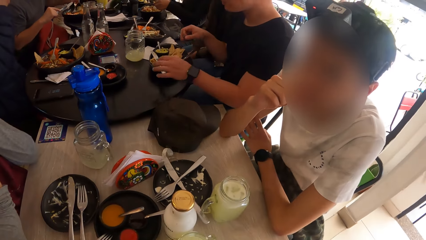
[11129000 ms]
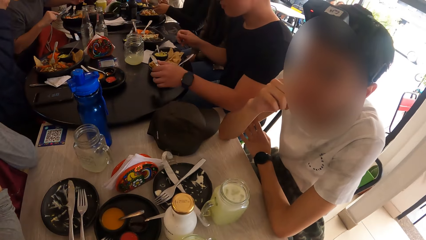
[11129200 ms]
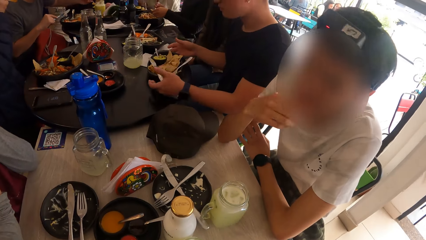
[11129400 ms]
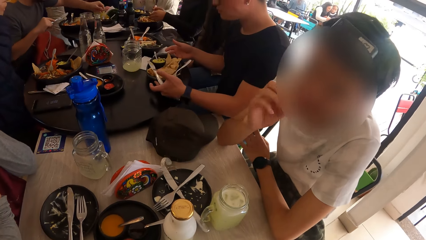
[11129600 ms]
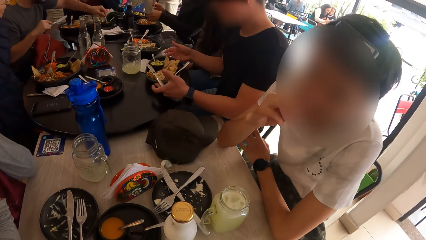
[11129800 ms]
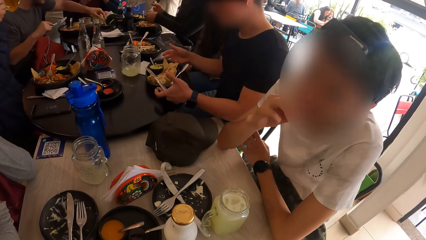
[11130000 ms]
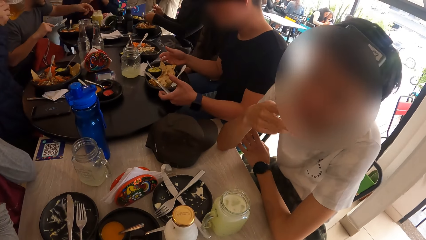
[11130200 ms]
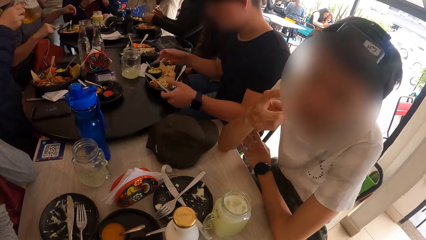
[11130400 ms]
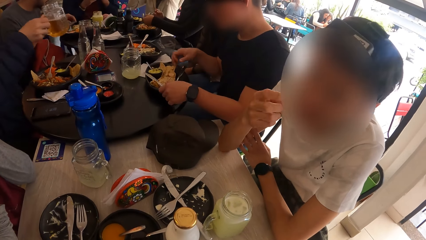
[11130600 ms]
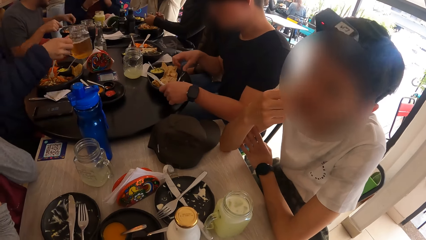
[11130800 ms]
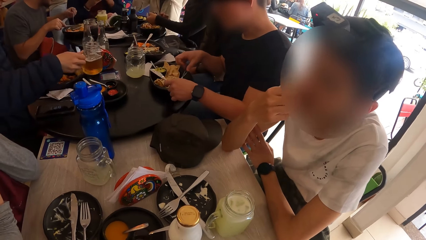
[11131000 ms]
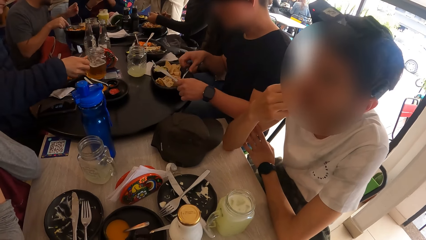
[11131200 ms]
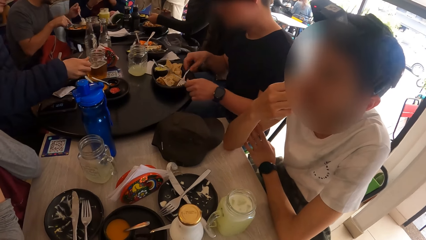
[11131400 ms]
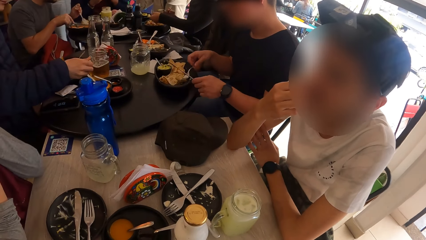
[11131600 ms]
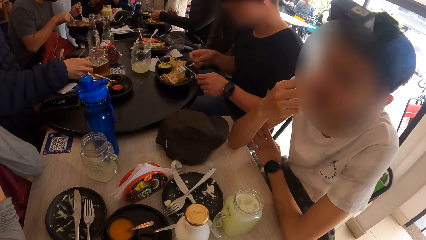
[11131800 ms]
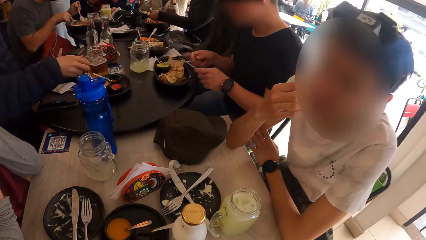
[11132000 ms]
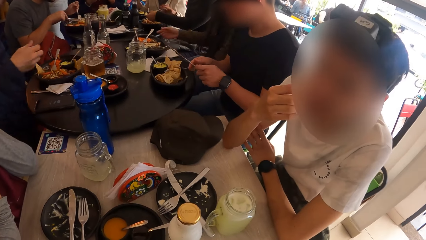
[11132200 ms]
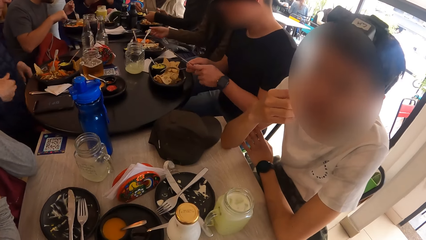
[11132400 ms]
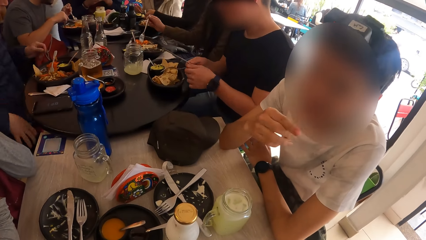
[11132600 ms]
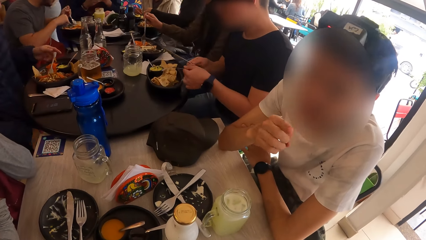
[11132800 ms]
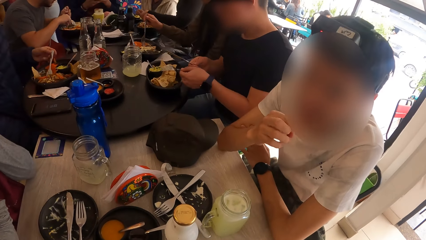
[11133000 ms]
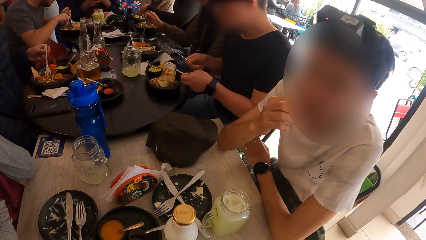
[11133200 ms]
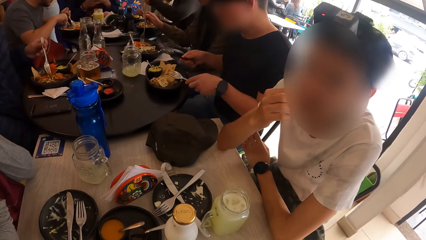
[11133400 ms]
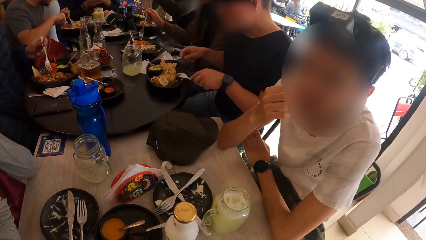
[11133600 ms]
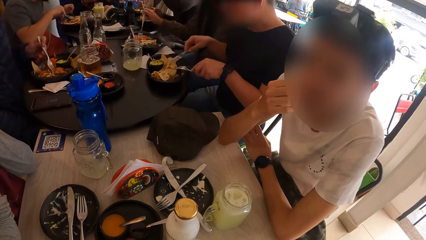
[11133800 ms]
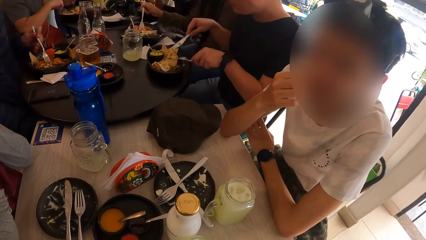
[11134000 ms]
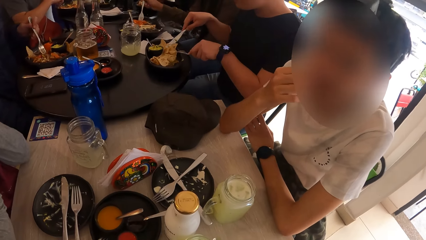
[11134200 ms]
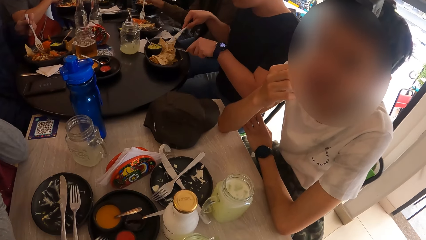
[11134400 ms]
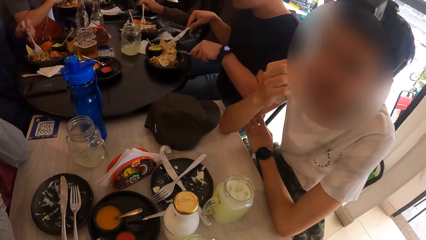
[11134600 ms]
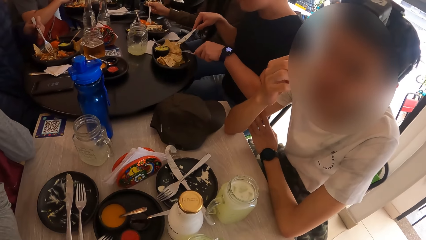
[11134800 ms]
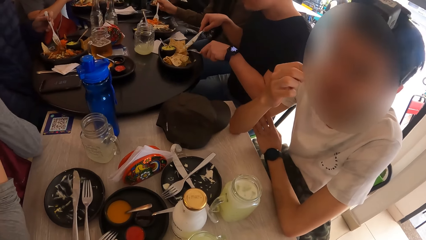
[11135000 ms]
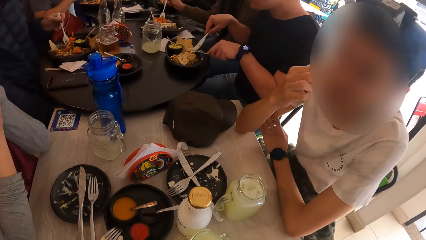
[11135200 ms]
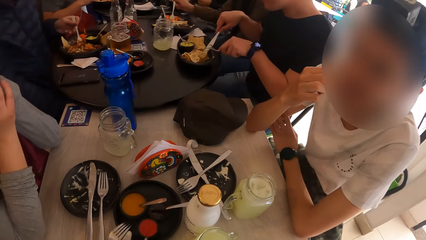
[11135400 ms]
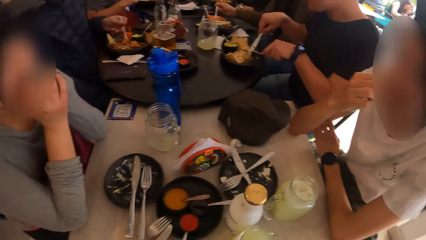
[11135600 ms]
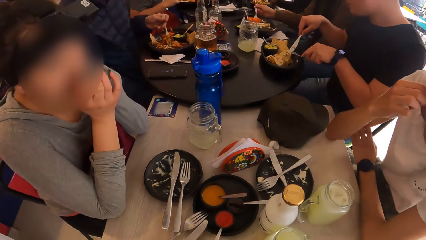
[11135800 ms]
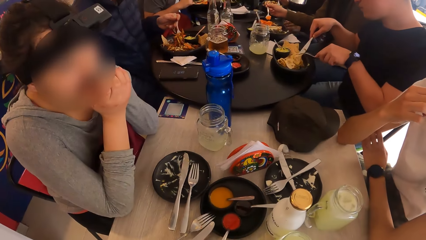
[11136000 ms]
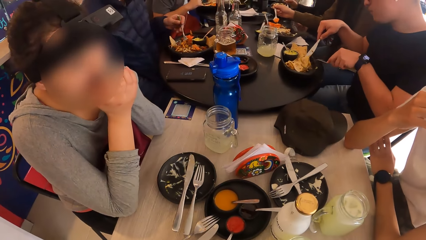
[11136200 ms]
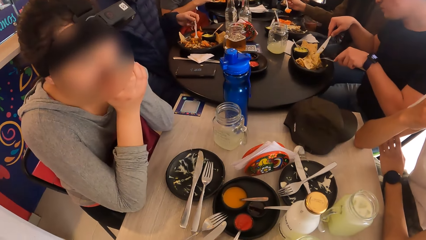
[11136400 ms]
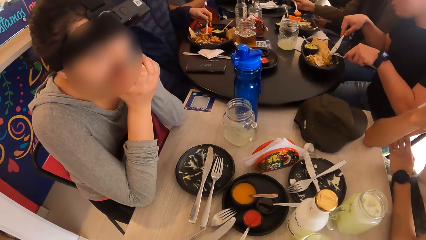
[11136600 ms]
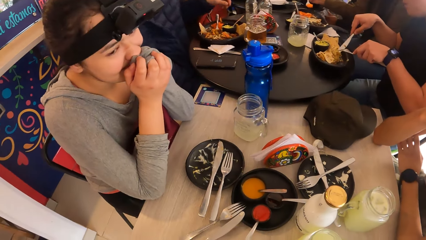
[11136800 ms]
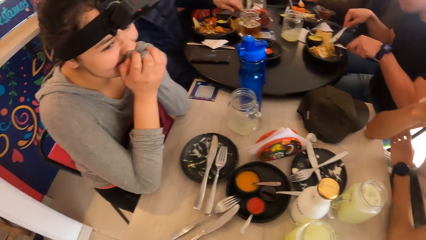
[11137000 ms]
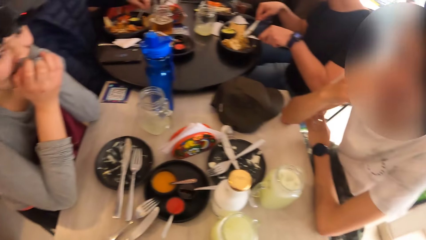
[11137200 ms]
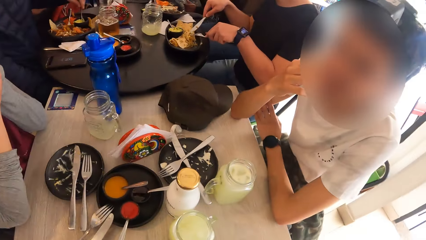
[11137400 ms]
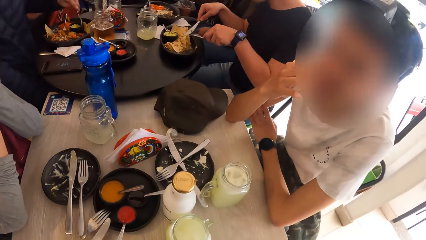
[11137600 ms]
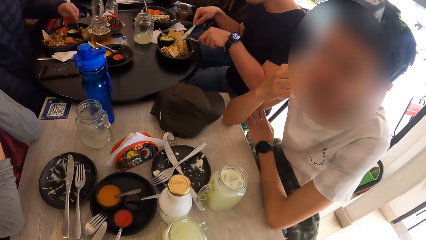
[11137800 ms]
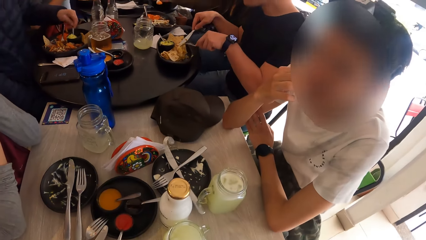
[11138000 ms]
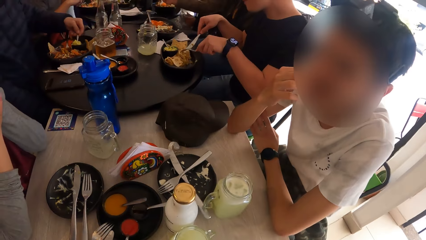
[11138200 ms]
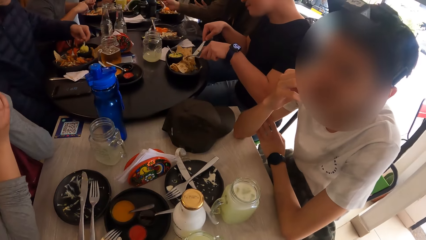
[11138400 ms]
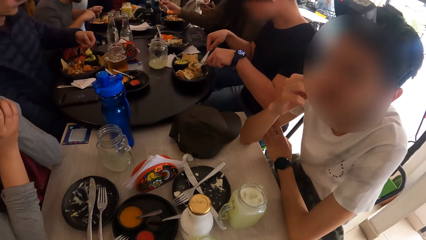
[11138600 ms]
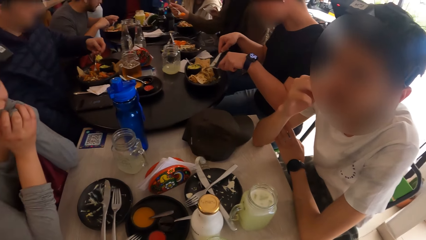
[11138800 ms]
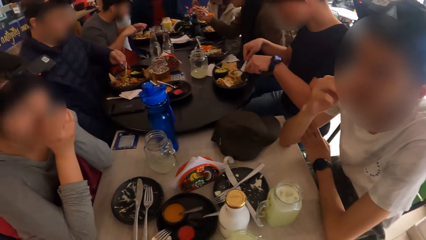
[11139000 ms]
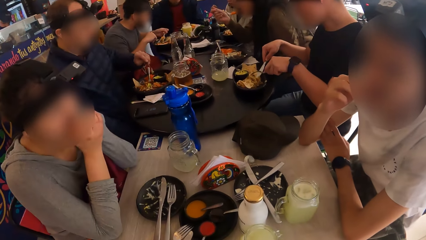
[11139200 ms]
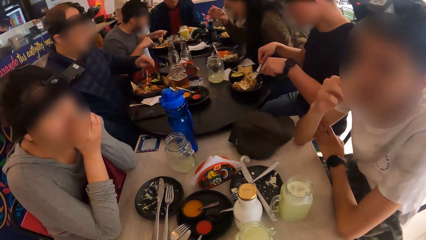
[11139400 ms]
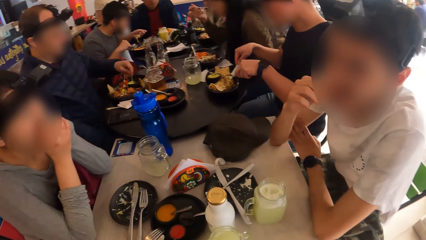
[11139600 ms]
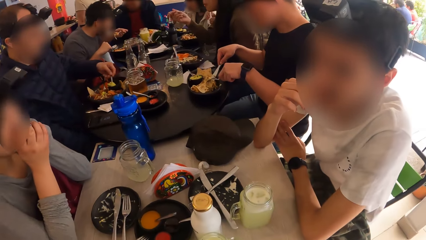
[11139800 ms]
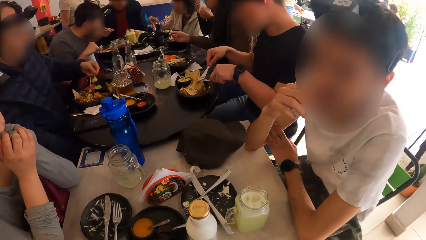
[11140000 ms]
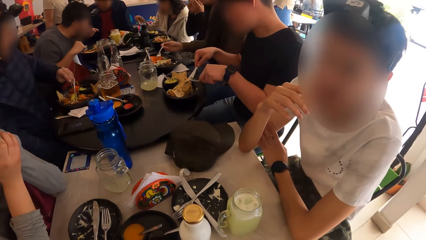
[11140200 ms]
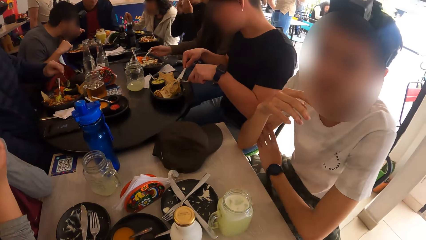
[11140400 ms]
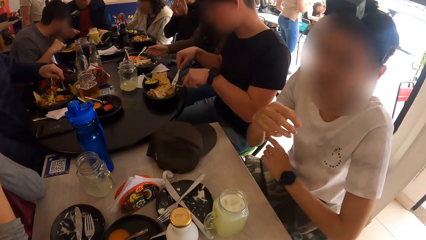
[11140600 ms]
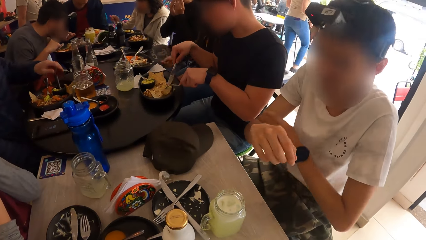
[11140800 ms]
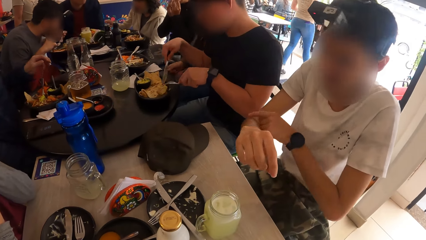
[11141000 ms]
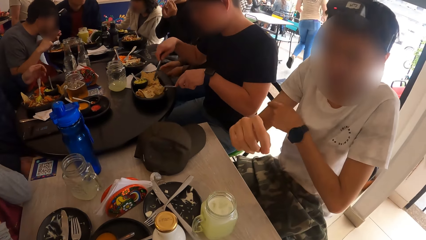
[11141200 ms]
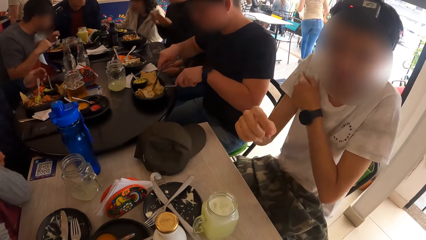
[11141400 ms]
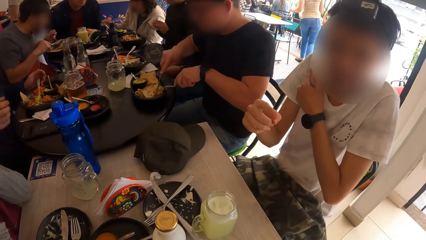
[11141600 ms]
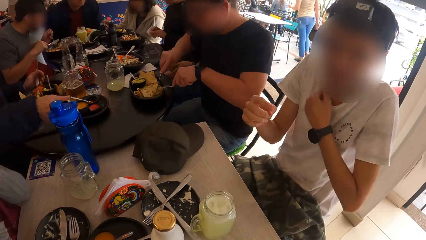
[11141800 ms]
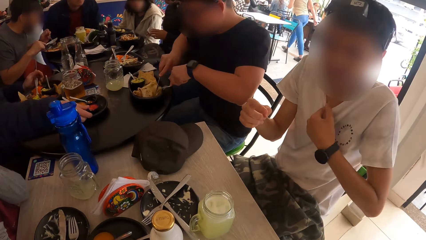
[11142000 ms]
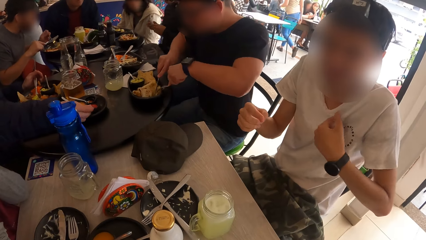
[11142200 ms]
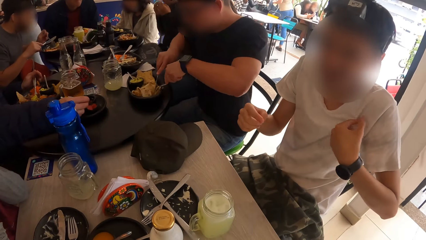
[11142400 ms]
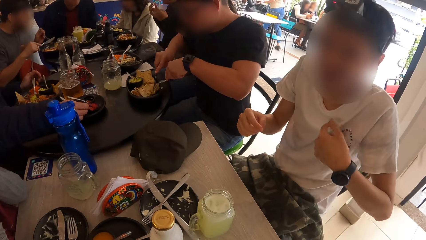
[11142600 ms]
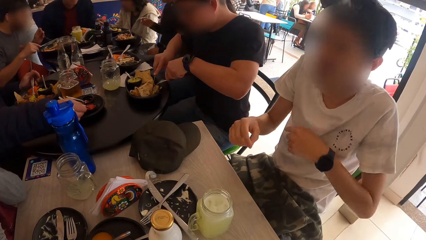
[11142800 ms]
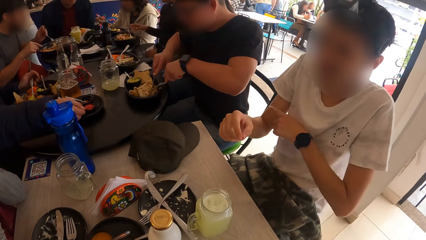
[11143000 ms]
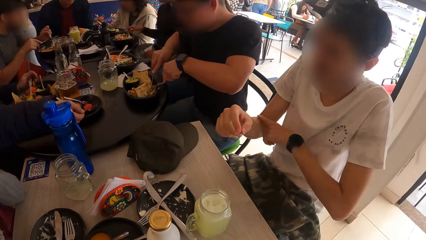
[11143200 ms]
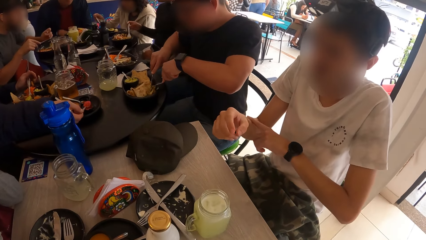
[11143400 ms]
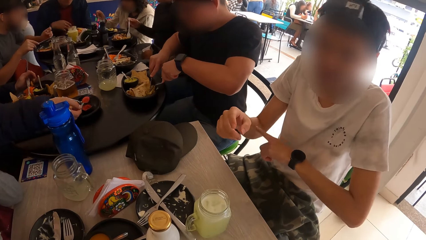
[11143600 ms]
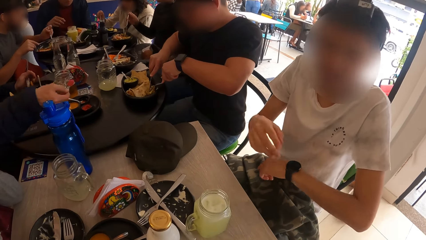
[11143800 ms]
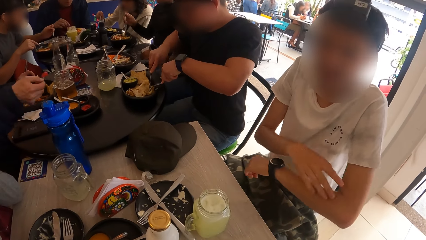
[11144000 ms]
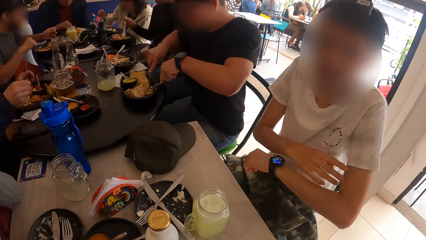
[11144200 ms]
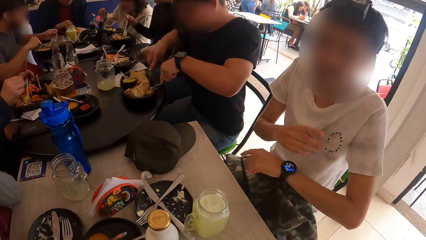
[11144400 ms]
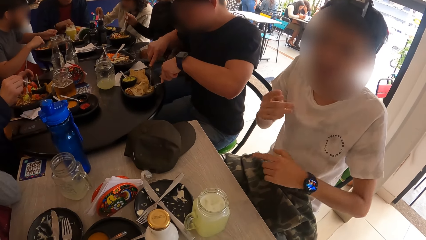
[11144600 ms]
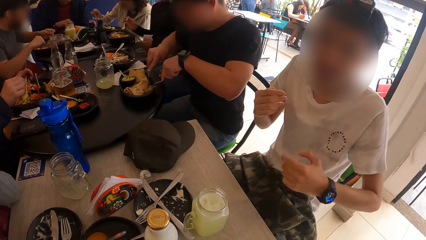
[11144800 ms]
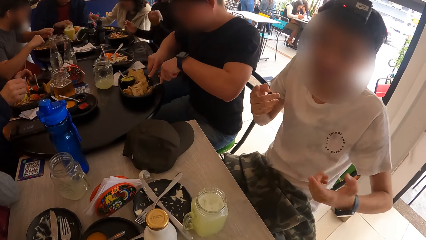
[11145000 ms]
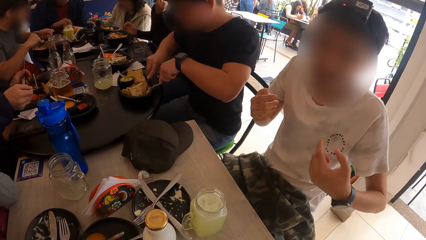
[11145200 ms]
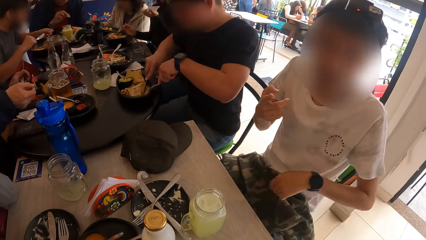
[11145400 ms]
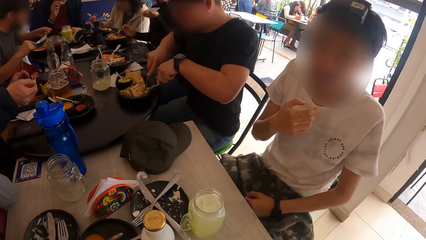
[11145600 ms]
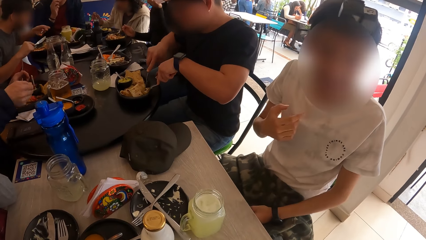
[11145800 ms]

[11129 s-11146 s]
A man nods his head. Another man adjusts the plate on the table with both hands. A third man drops a spoon in his left hand in a bowl on the table. The first man gestures out with his hands. The third man picks up the fork in the plate with his left hand. The second man picks up the fork and knife in the plate with both hands. A fourth man drops the cup in his right hand on the table. The second man swaps the fork and knife in both hands. The fourth man eats from a plate on the table with a fork in his left hand. The second man cuts the meat in the plate with the fork and knife in both hands. The camera wearer looks at a lady. The fourth man scoops sauce from a plate with a spoon in his left hand. The first man nods his head. A woman wipes her mouth with a tissue in both hands. The first man gestures out with his hands. The fourth man scoops pepper from a plate with a spoon in his right hand. The woman picks up the fork in her plate with her right hand.
